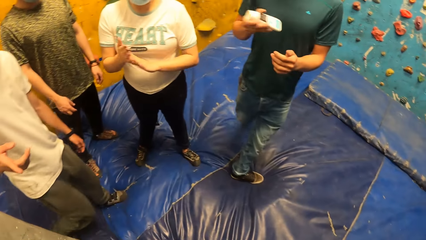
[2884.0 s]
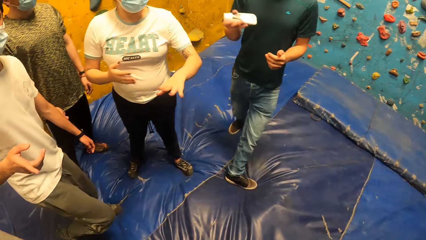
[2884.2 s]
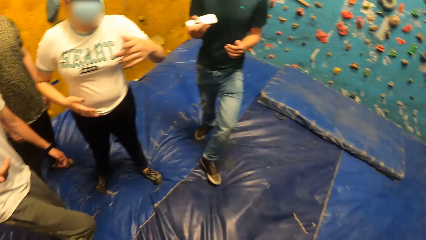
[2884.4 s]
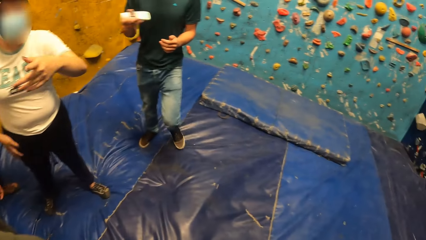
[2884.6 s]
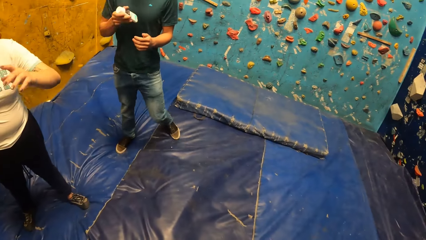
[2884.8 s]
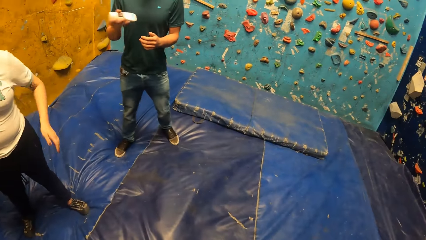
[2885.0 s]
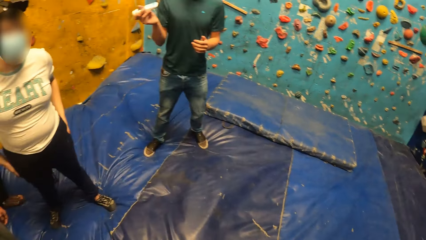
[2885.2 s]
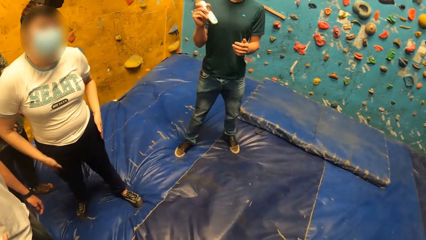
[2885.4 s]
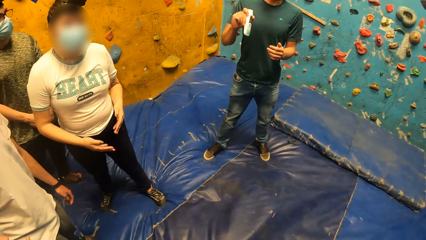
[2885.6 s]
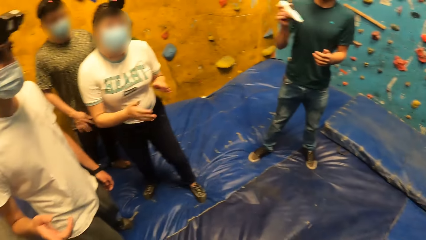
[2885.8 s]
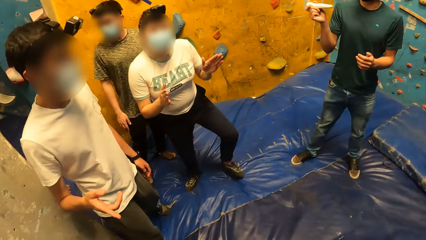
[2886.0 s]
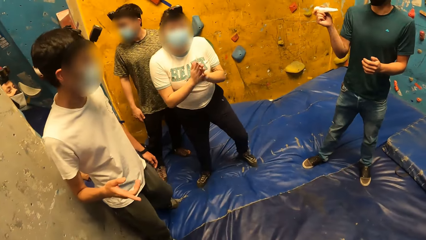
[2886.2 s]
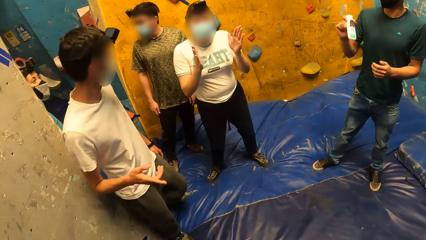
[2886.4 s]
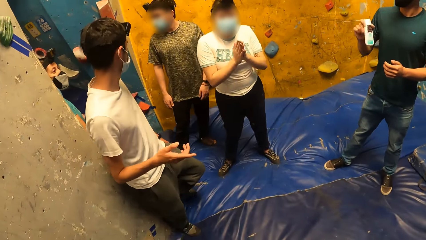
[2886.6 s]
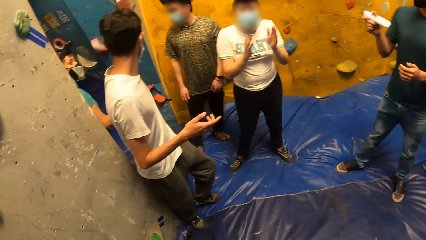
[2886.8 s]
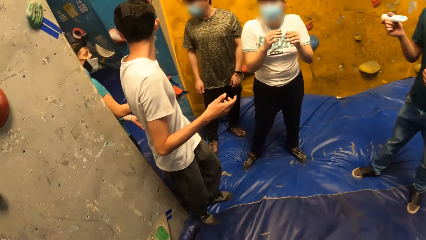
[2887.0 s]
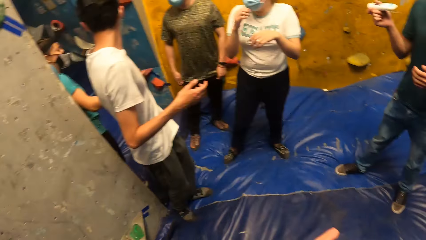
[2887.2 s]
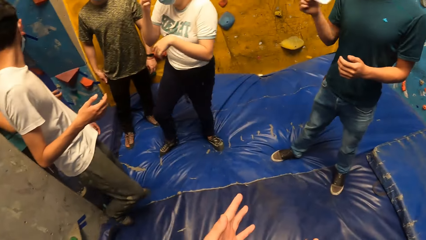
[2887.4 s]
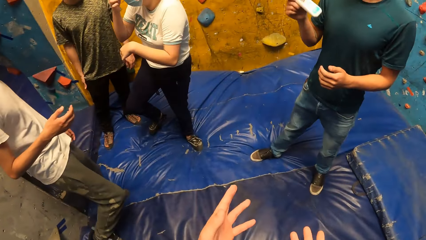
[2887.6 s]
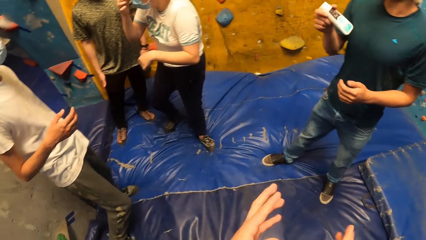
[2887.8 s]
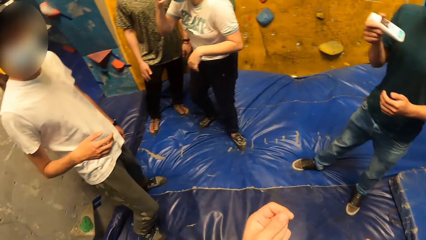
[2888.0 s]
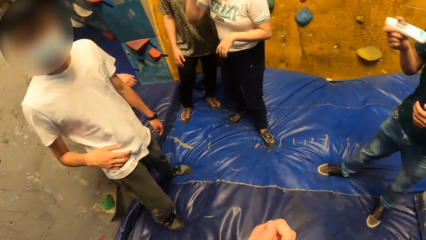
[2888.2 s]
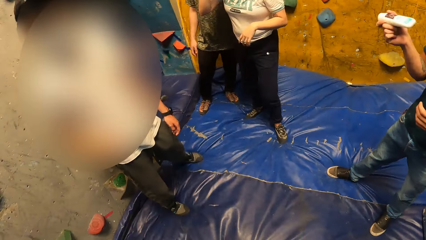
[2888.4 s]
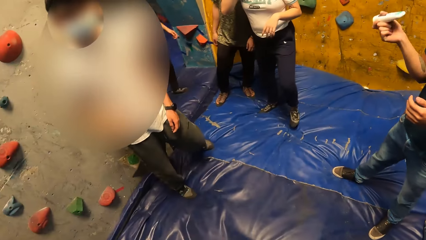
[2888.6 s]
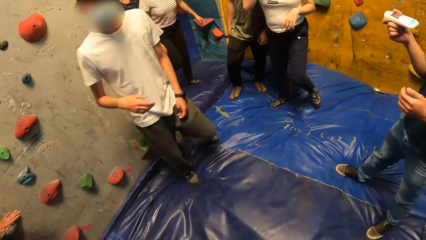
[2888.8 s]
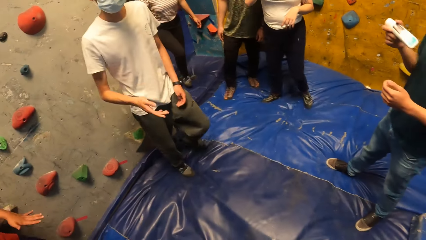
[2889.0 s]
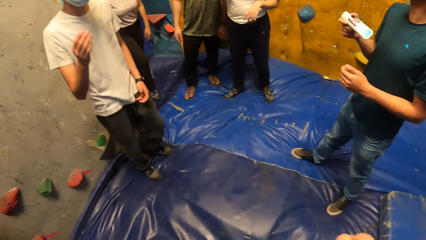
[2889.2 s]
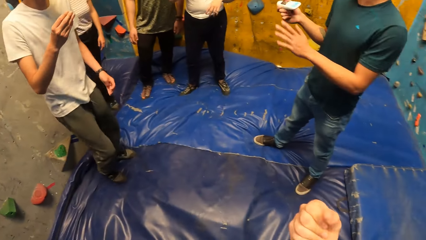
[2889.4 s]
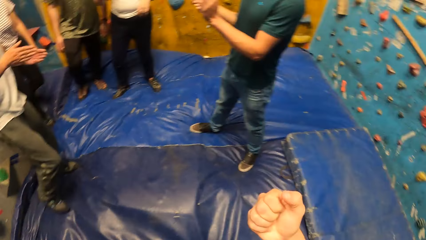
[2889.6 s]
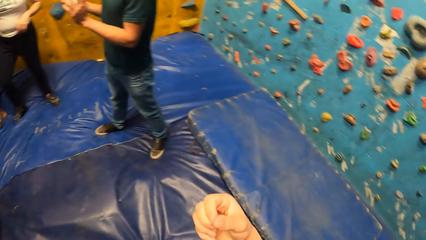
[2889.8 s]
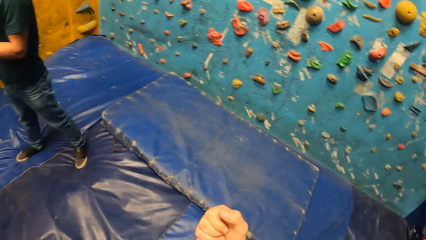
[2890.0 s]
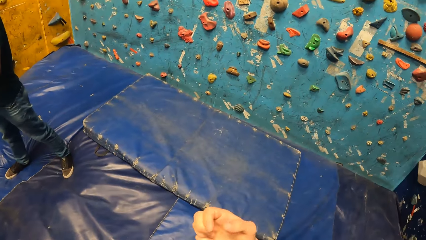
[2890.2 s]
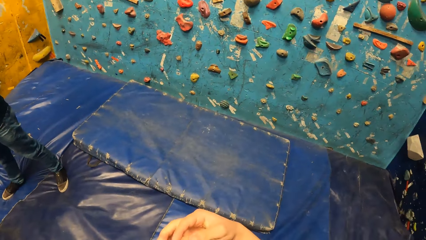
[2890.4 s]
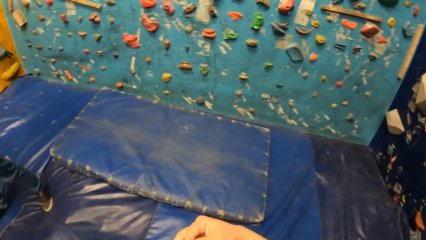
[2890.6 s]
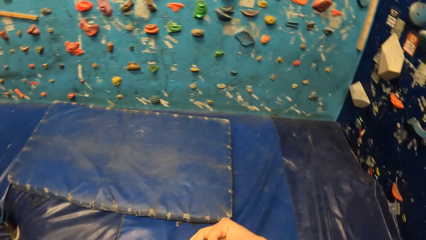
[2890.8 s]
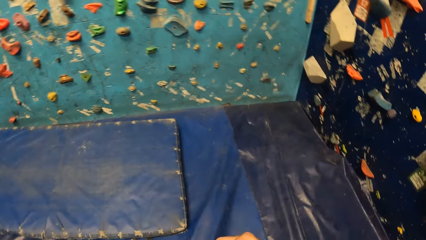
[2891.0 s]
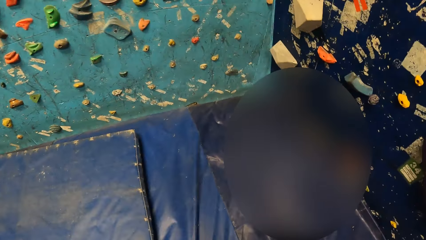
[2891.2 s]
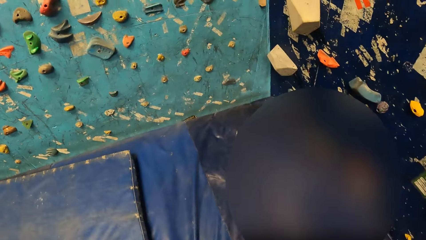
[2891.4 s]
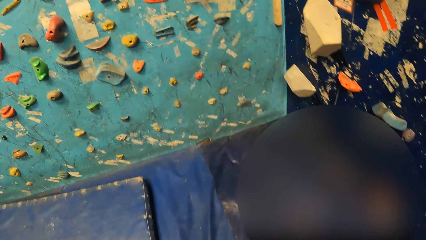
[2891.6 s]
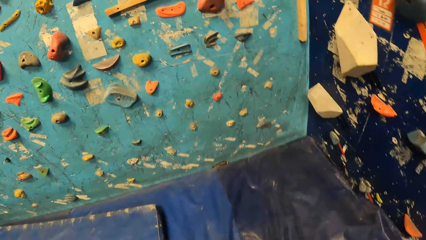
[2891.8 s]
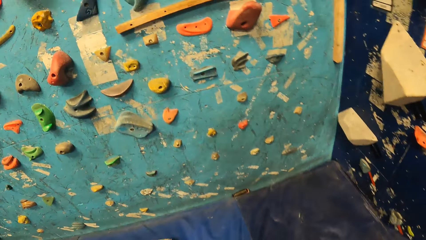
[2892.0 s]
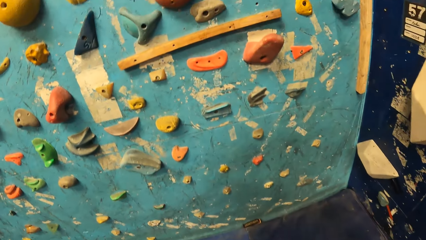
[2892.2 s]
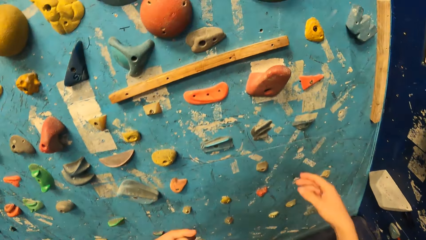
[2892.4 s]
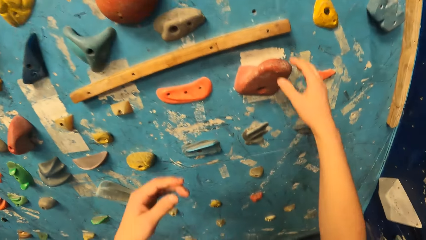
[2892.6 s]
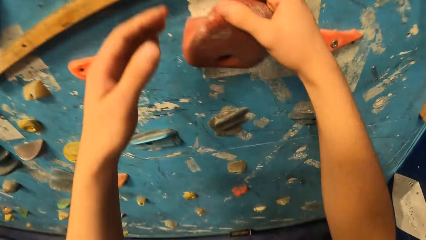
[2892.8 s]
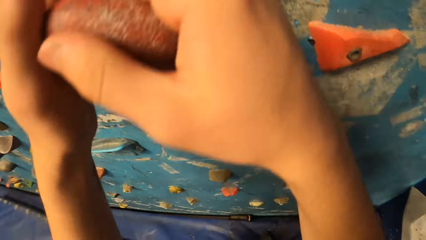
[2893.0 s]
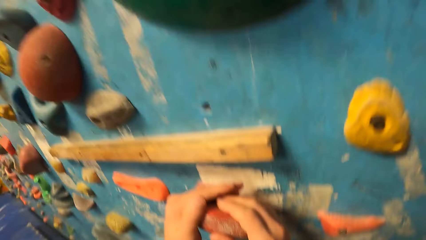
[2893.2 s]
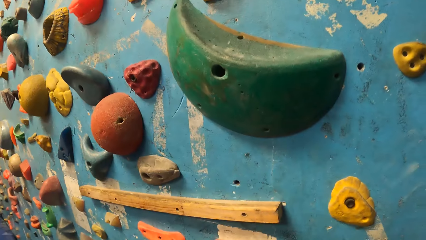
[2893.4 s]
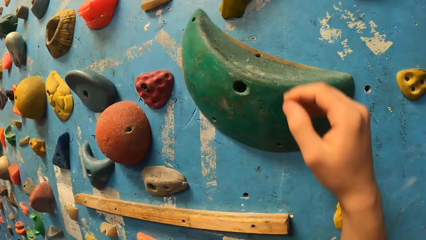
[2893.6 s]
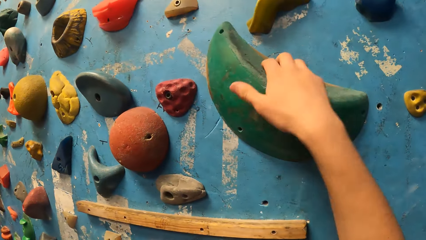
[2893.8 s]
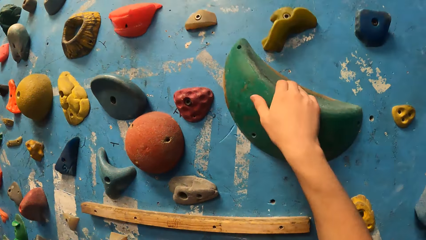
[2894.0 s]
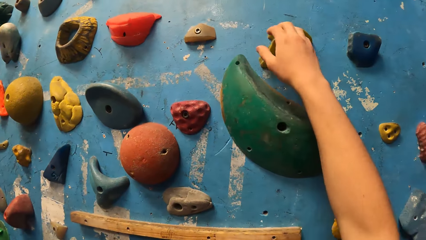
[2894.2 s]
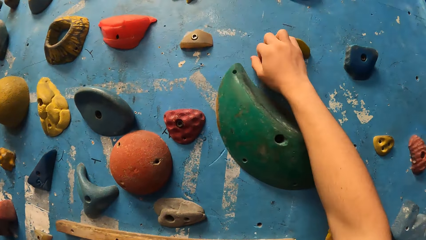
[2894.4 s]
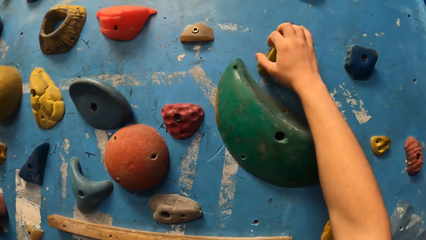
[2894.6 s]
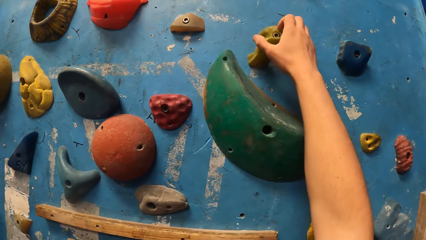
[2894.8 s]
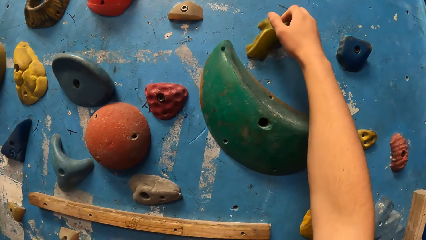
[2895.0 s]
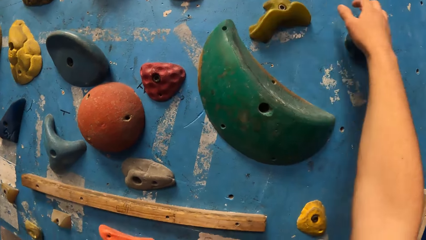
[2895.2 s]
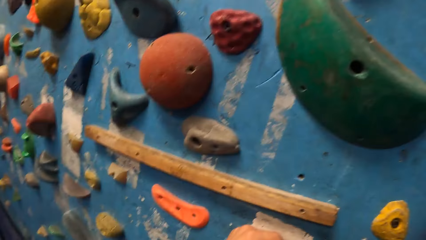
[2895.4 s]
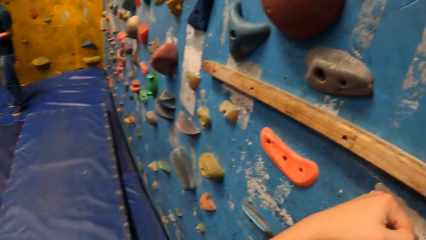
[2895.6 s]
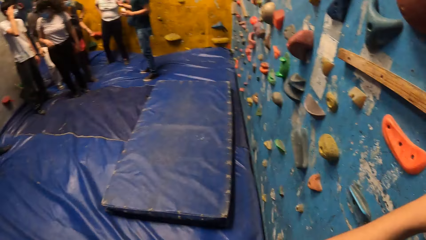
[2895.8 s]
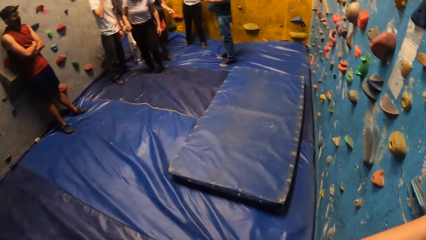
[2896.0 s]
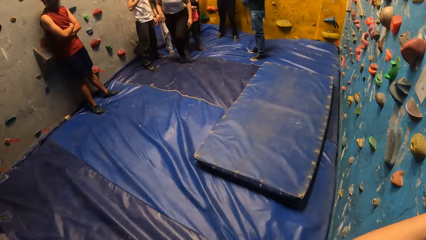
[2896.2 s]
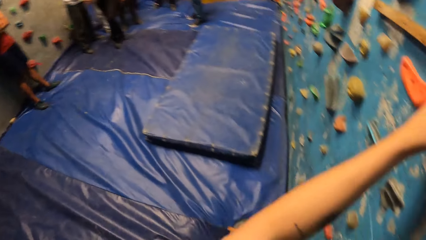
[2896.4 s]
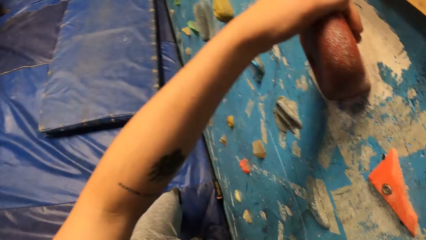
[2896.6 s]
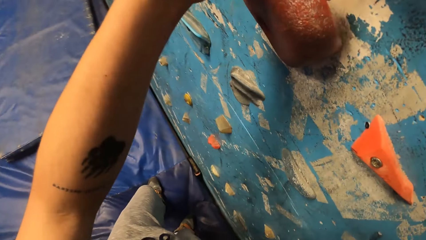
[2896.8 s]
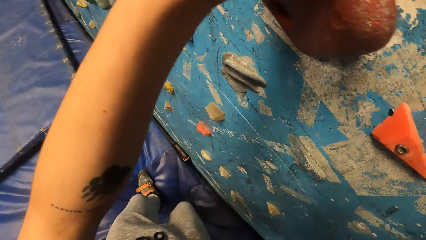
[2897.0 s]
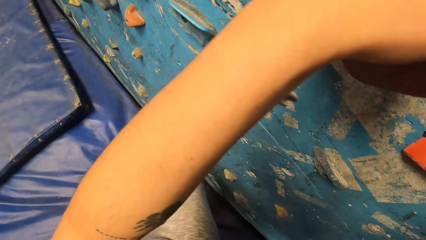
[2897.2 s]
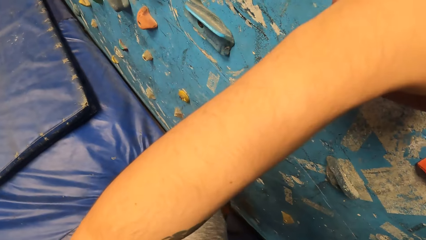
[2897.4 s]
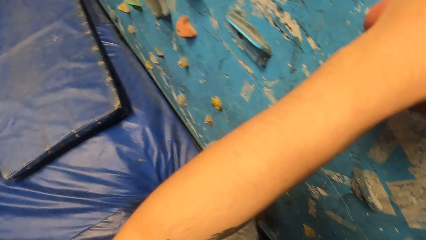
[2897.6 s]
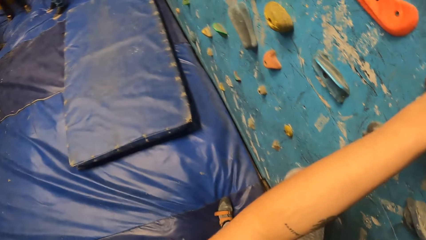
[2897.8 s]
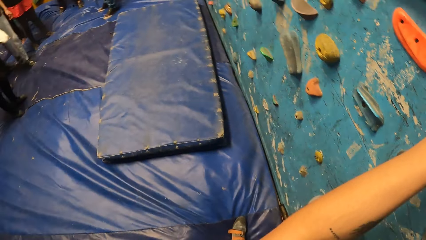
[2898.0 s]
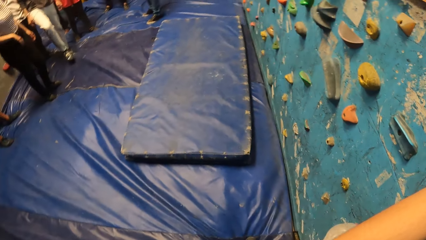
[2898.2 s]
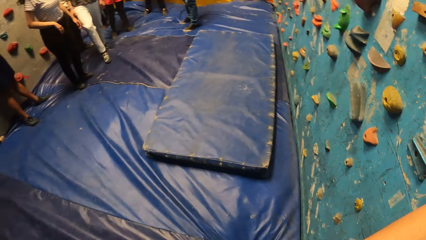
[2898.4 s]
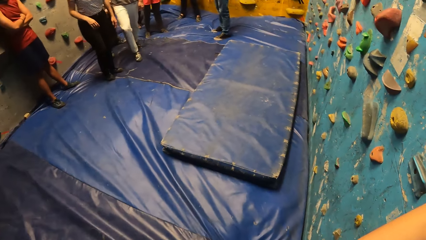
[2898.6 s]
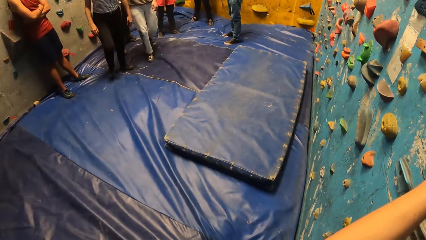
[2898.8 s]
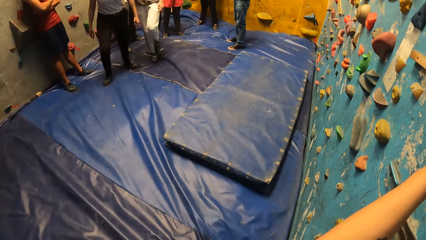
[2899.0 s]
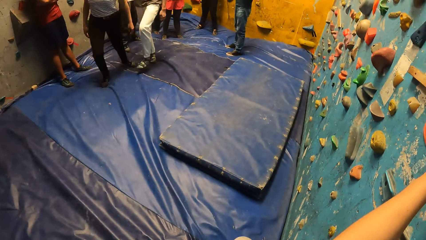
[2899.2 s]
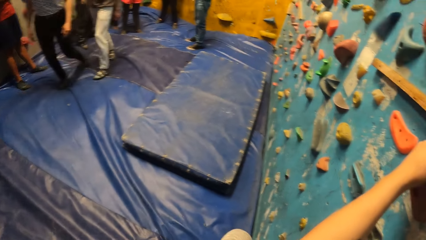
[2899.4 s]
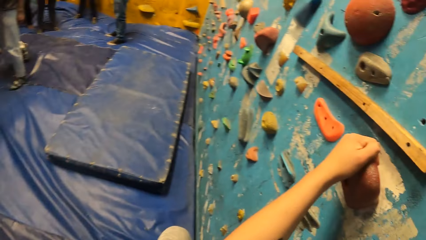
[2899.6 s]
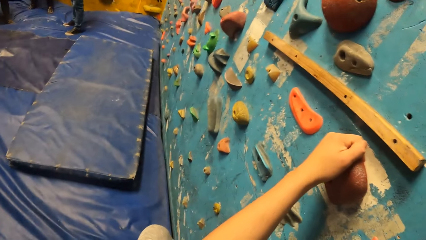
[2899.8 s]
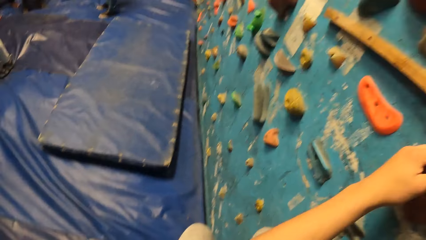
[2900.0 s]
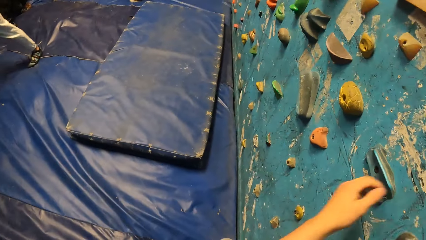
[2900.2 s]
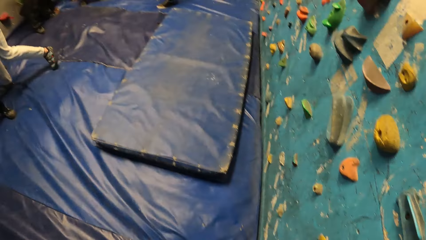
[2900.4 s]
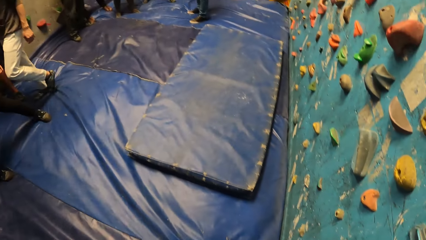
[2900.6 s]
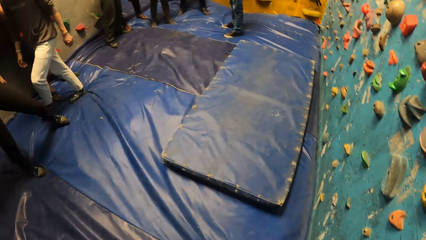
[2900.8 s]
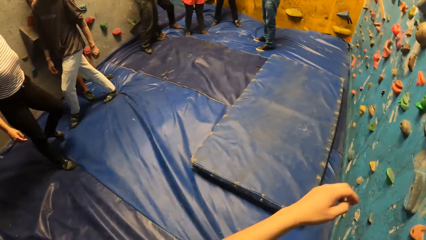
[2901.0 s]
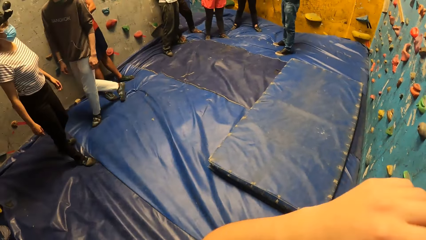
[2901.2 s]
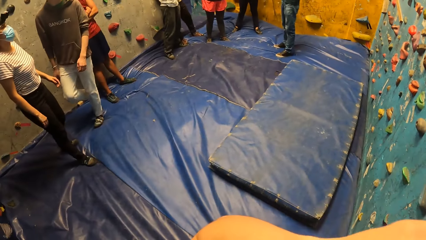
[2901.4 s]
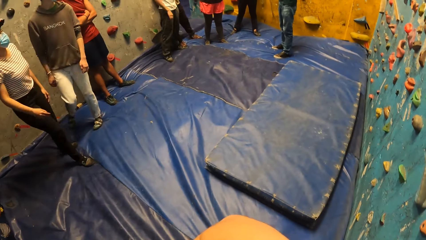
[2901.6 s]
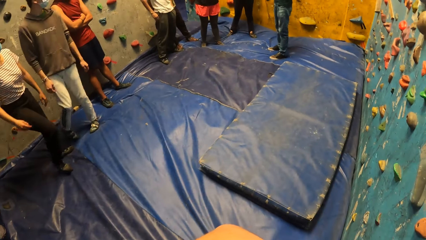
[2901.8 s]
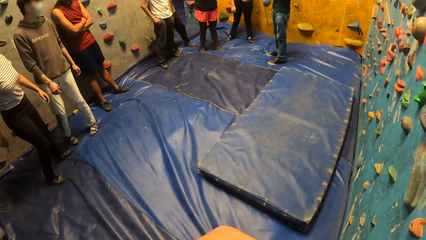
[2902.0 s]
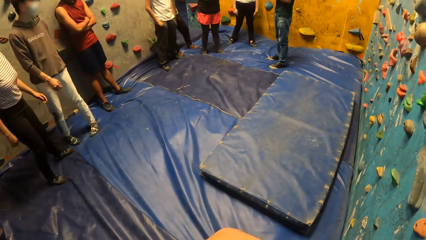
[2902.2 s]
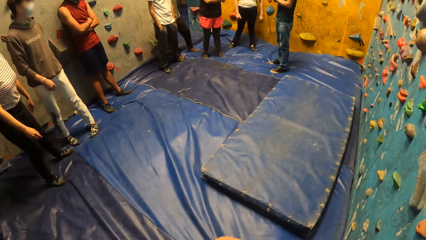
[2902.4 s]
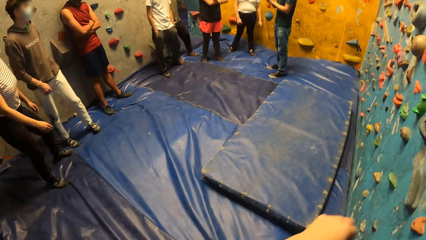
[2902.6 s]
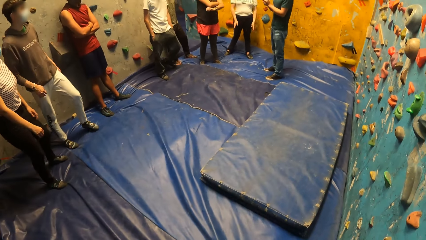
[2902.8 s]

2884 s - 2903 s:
A person shakes the oil. Another person interacts with the camera wearer. Another person looks behind and interacts with the camera wearer. The camera wearer climbs the wall. They hold a boulder with both hands. They look behind.
